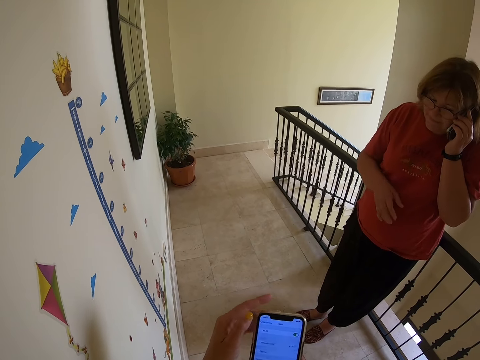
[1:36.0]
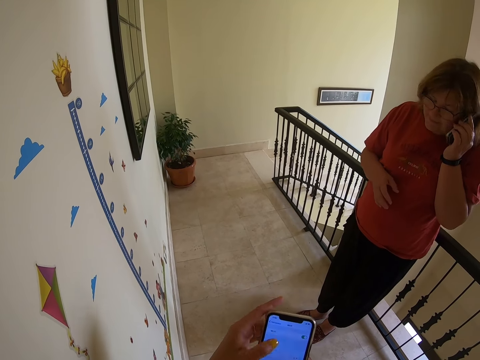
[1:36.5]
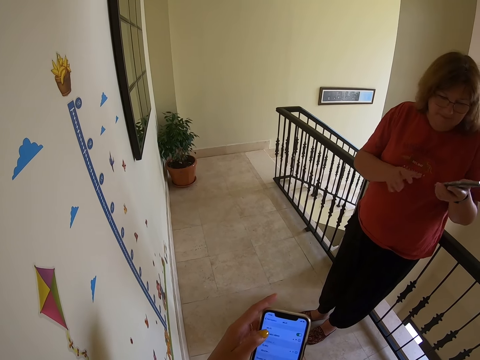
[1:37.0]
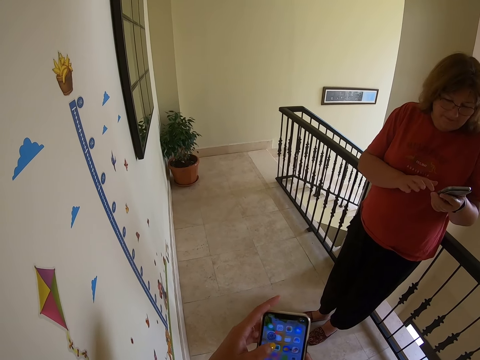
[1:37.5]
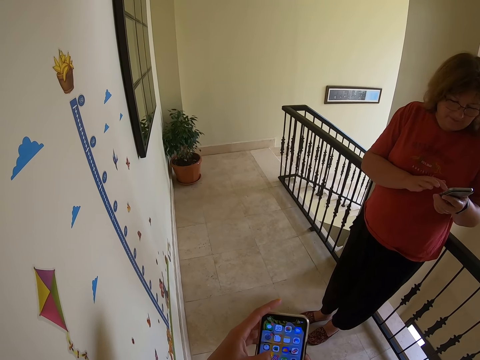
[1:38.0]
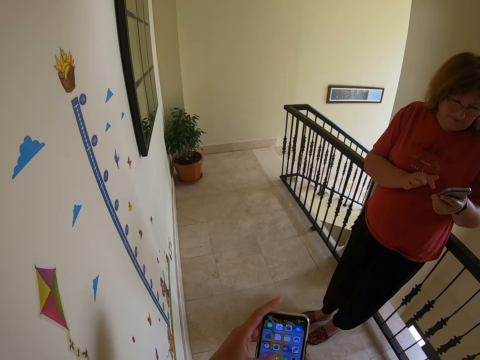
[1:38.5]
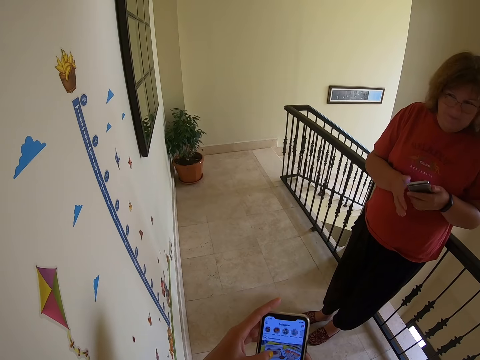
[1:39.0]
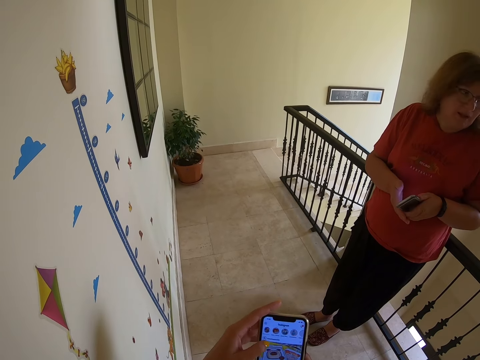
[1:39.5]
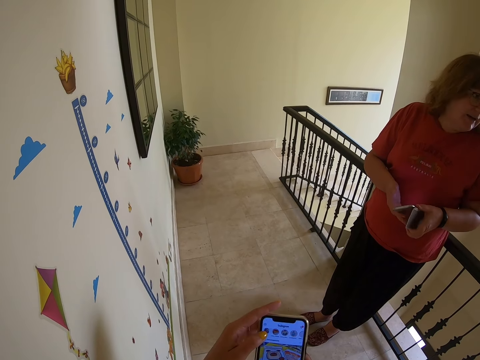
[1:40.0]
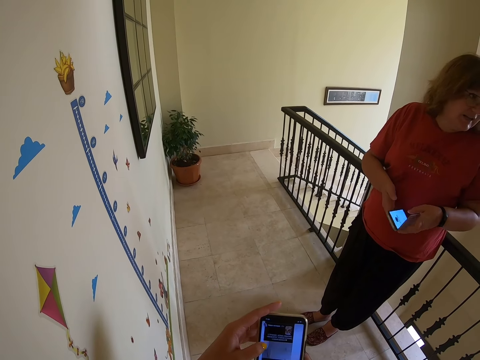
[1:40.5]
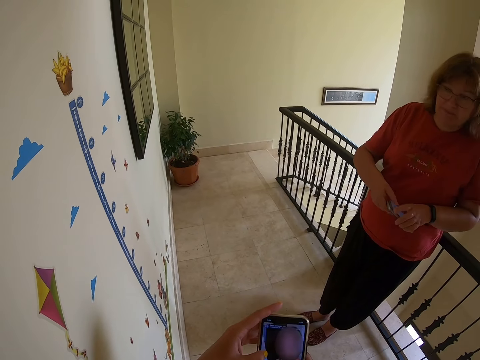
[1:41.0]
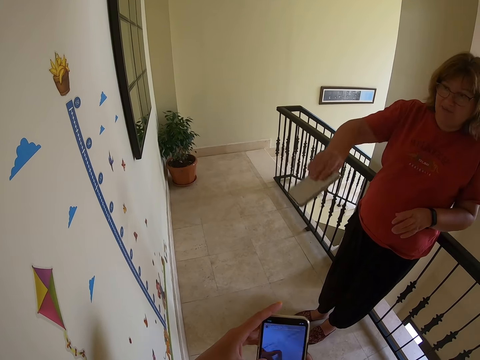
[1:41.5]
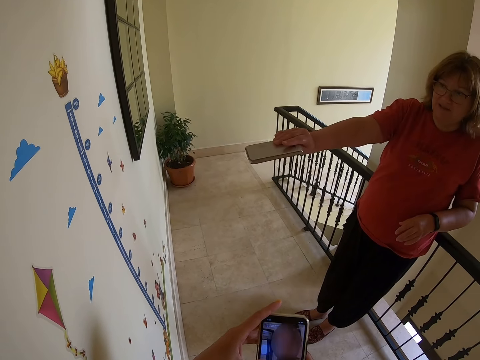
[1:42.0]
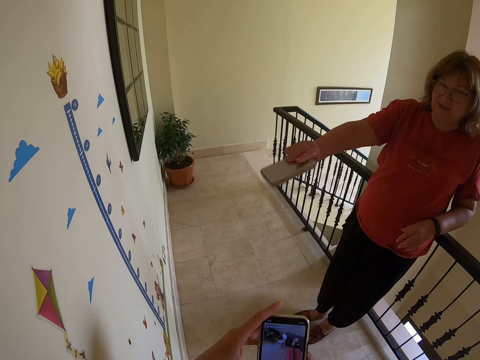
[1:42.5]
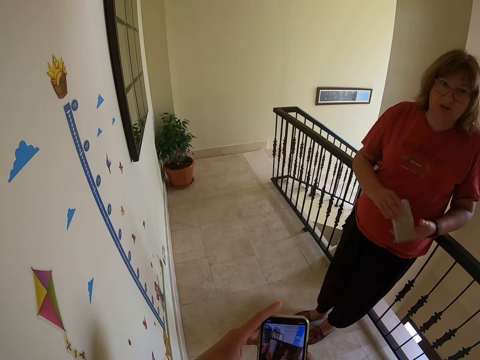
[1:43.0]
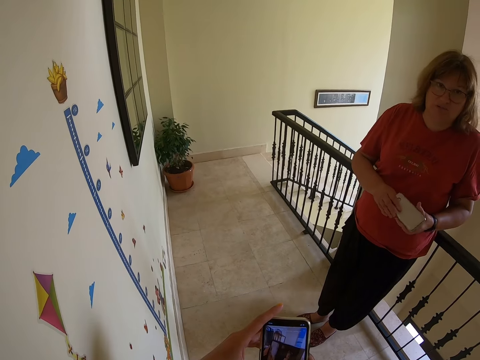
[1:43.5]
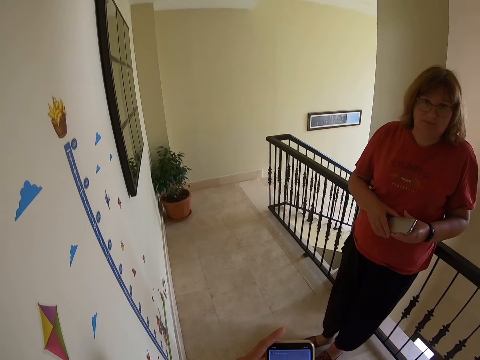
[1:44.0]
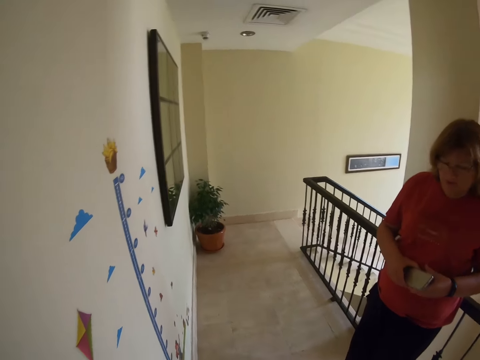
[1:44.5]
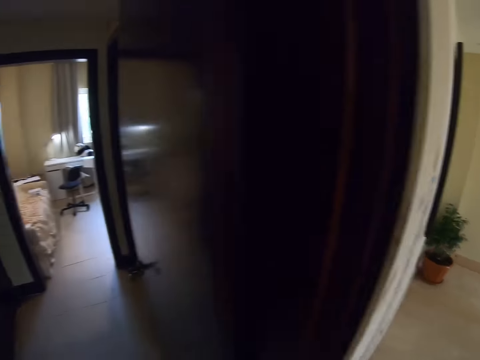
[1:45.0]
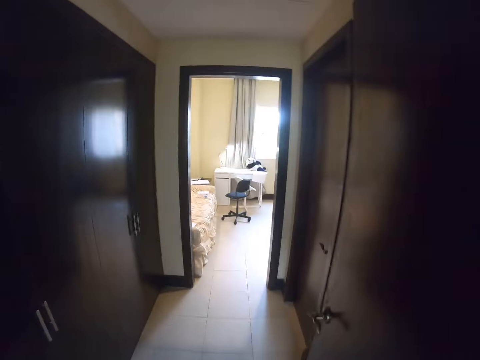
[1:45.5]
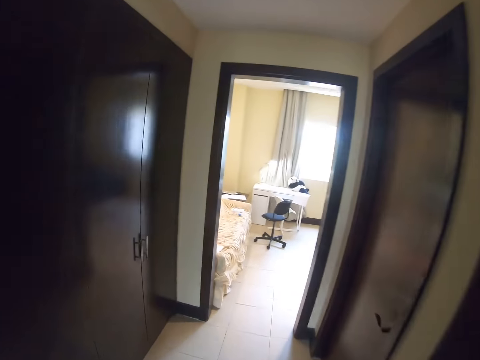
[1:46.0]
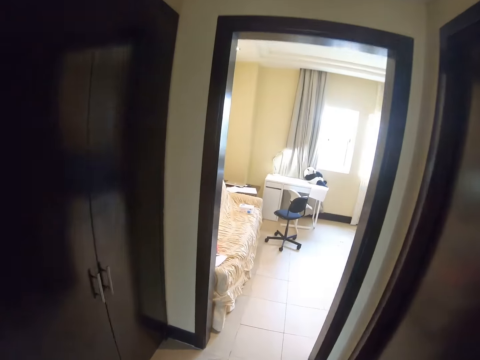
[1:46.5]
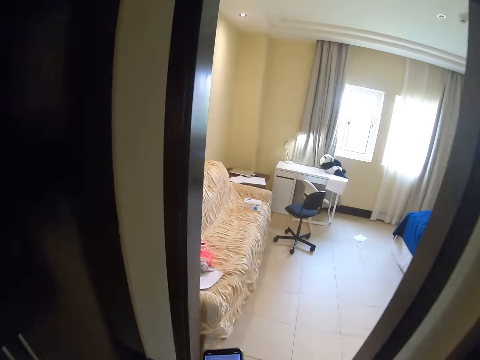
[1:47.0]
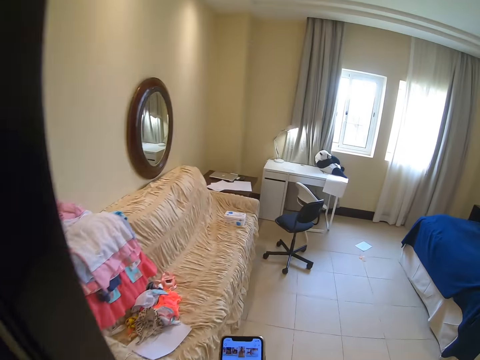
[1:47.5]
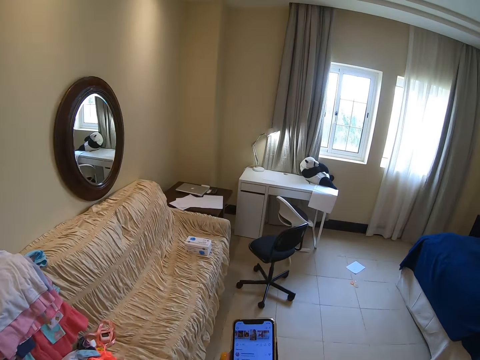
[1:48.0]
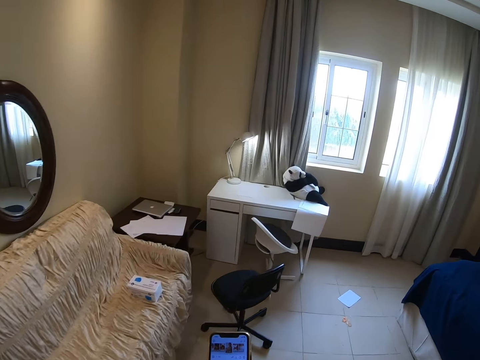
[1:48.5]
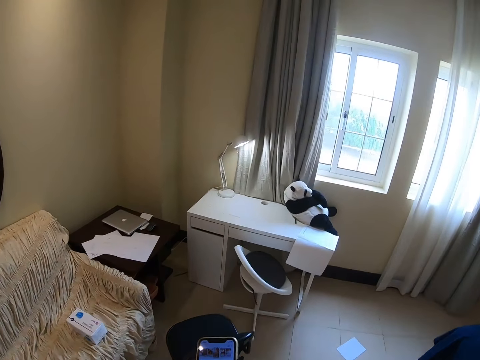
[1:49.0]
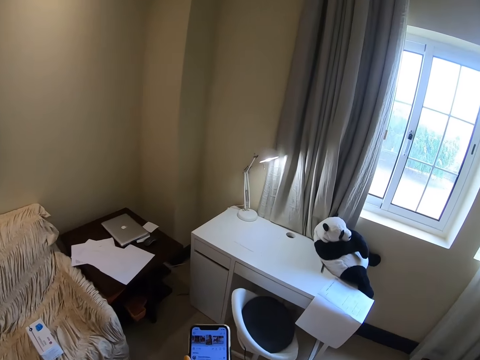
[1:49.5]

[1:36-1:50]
A person looks at the phone and operates the phone. The camera wearer dialogues with the person. The person points on the wall. The camera wearer dials the phone. They walk around the house to the bedroom.

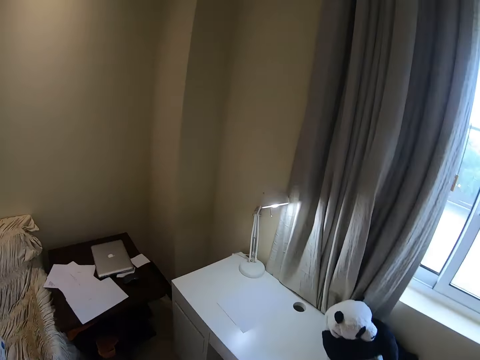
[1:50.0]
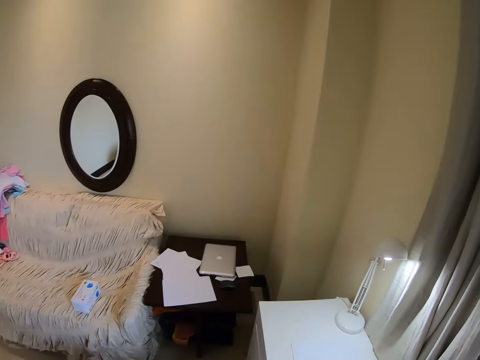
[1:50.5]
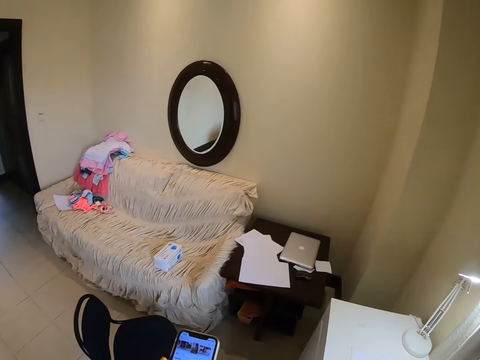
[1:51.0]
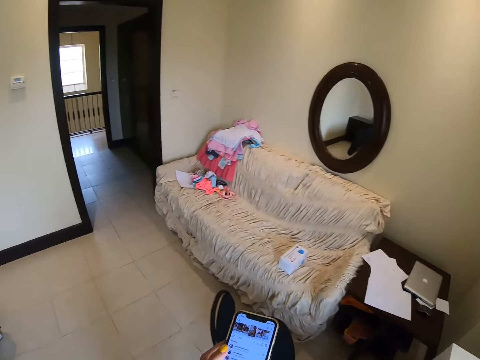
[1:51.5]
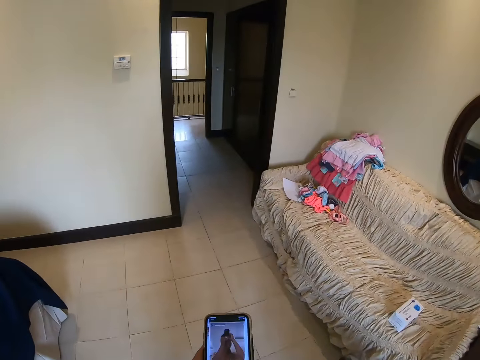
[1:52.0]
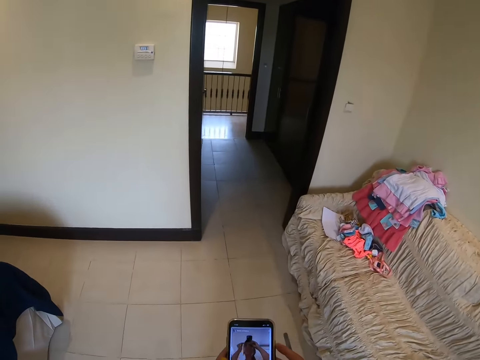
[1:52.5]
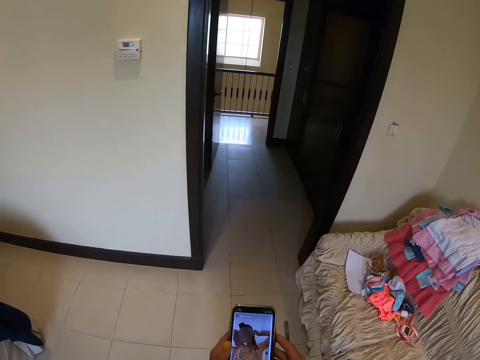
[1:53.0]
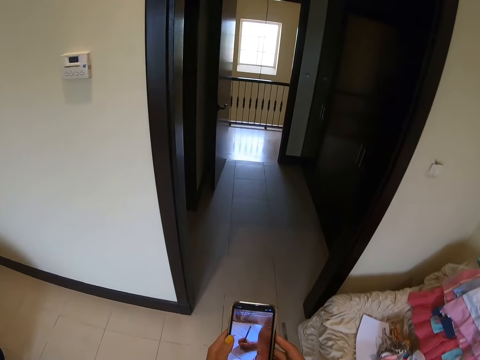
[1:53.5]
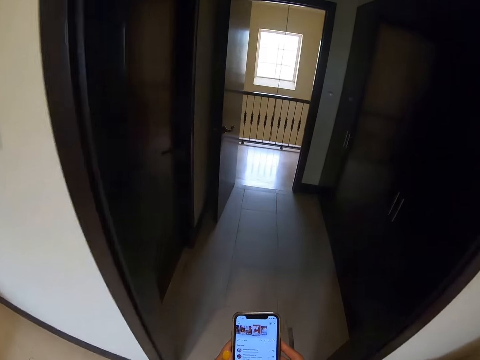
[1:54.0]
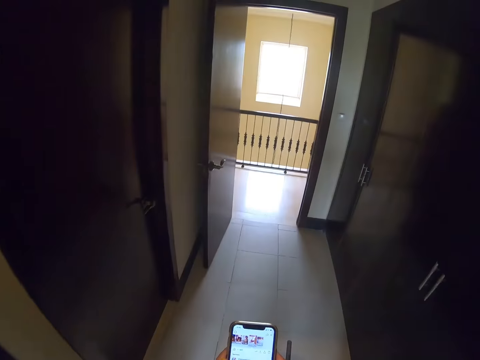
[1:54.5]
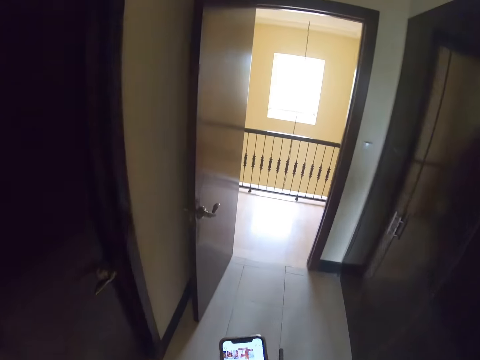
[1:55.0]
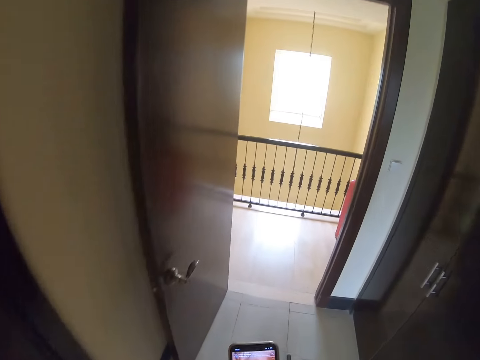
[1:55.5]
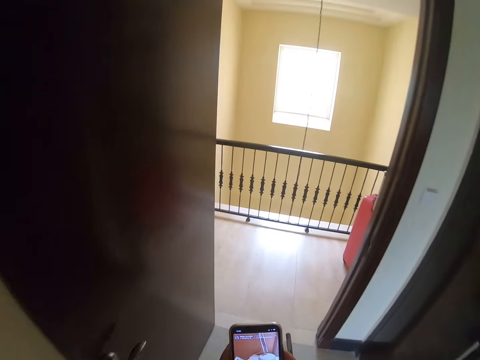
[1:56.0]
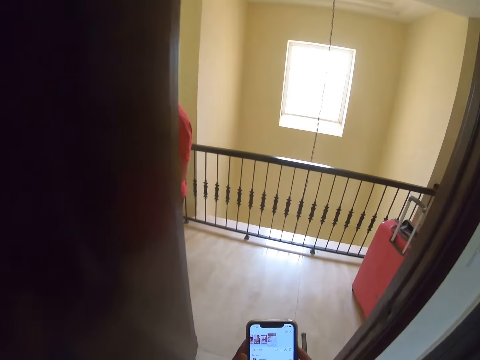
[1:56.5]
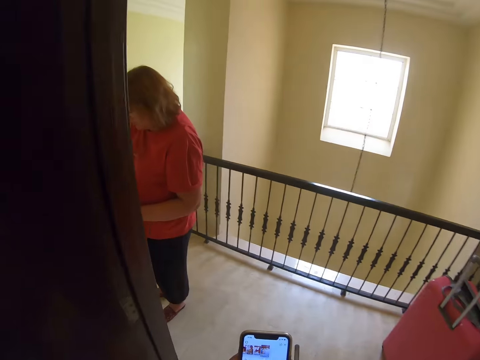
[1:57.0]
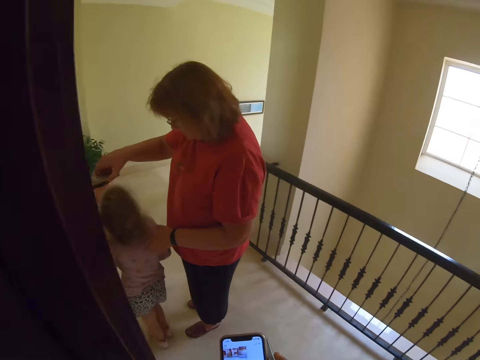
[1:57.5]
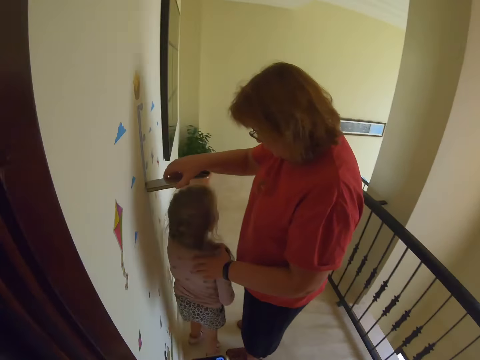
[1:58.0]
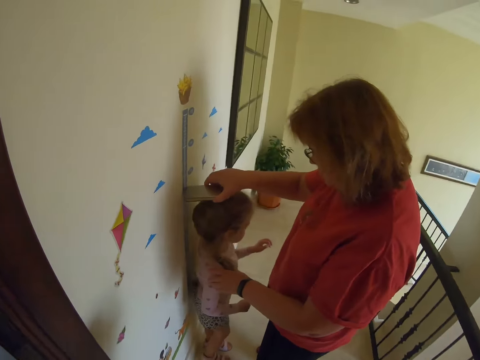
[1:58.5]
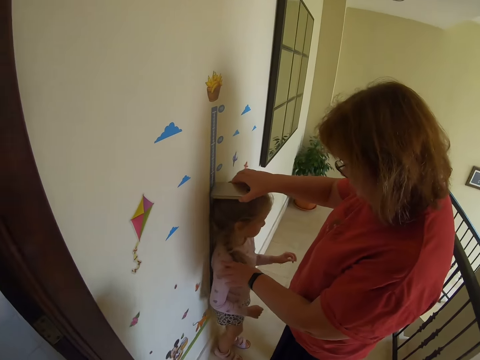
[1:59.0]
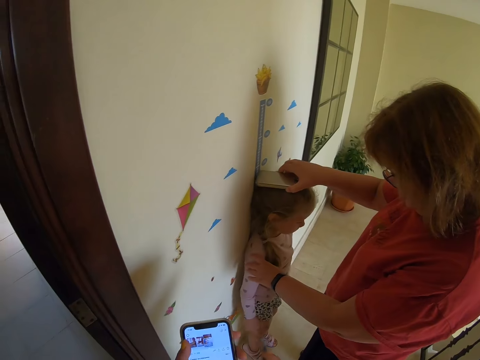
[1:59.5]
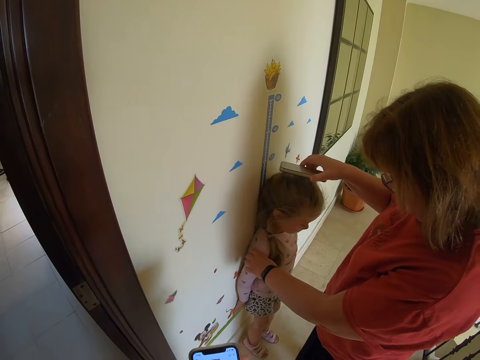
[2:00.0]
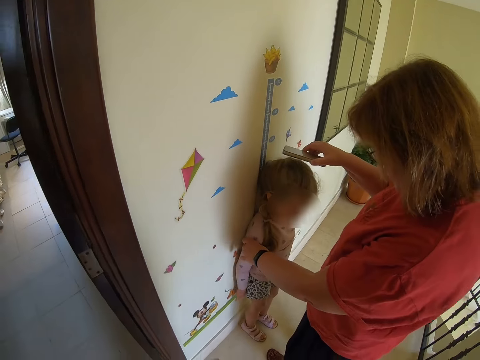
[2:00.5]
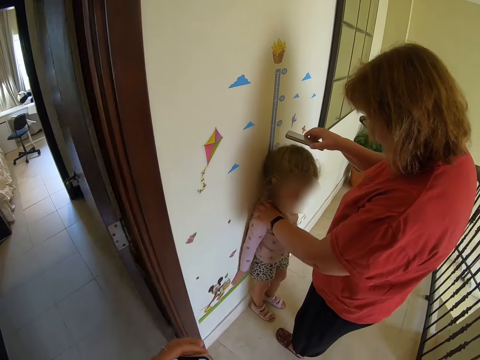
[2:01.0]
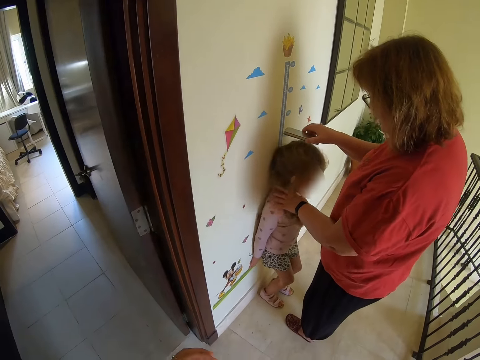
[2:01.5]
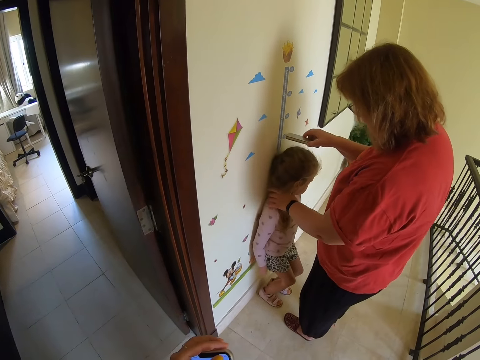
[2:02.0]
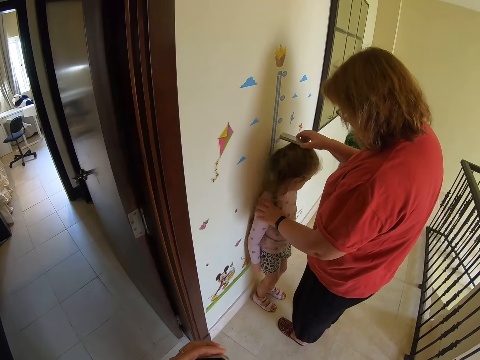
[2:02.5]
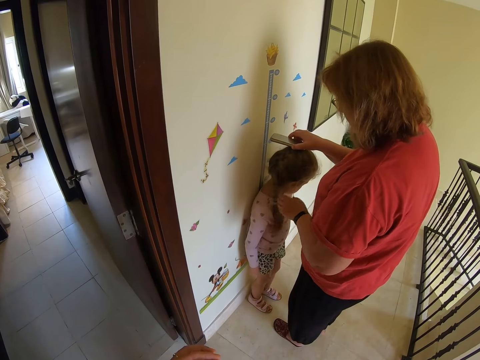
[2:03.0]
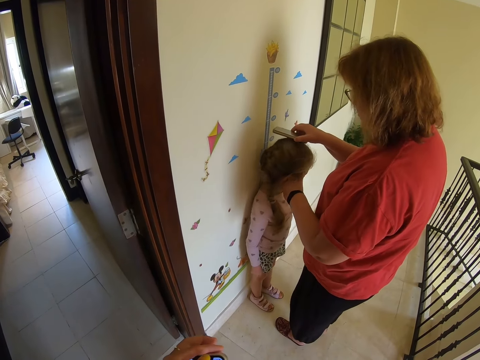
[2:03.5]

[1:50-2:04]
The camera wearer walks out of the bedroom. A person measures the kid's height. The camera wearer dials the phone. The person measures the kid's height. The camera wearer dialogues with the person.
